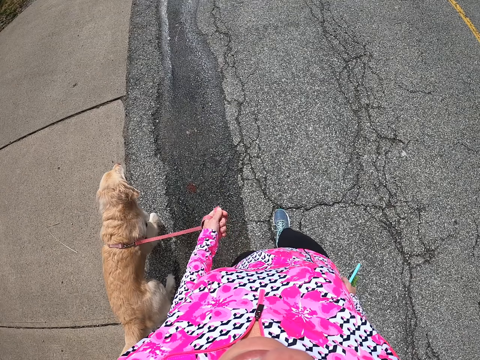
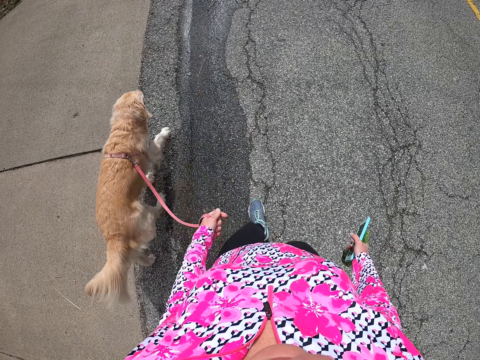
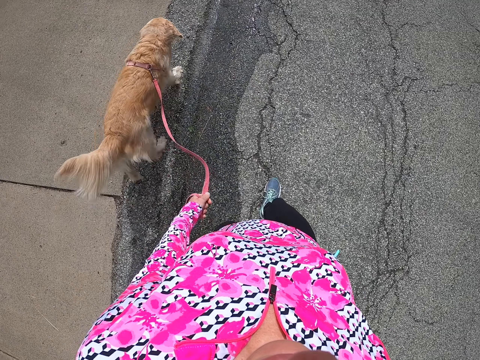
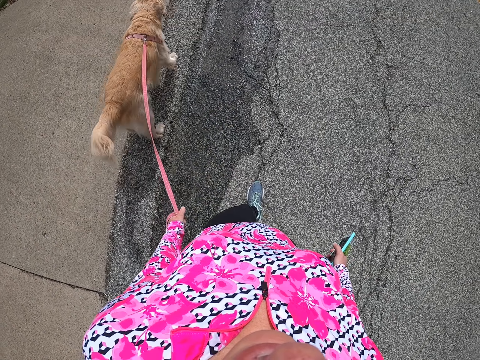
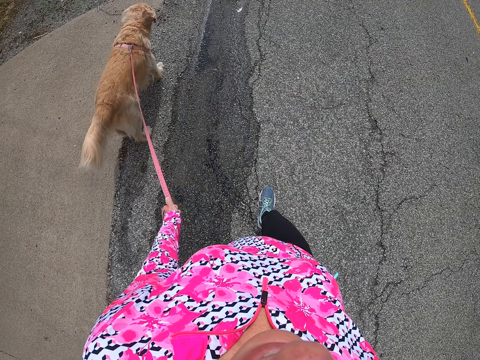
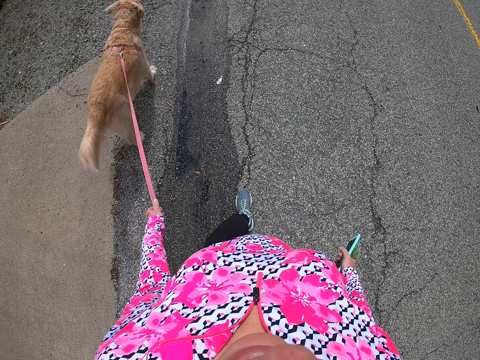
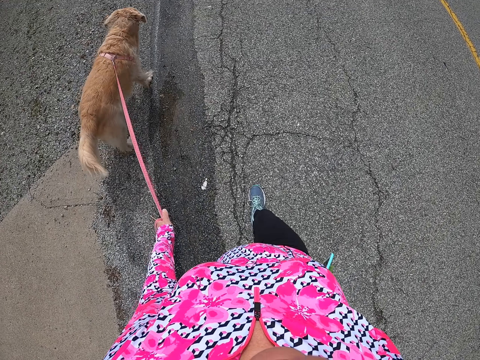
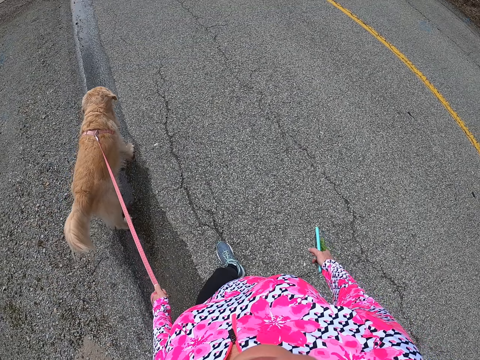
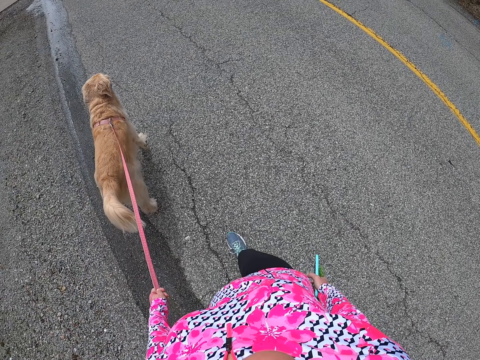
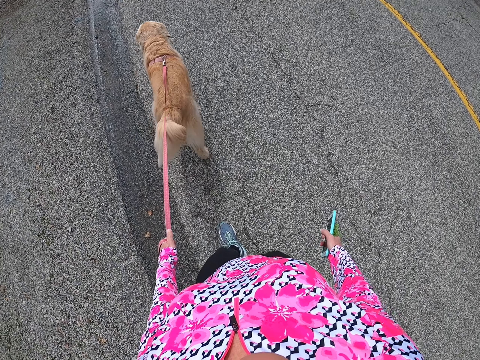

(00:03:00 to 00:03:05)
The camera wearer starts to walk.

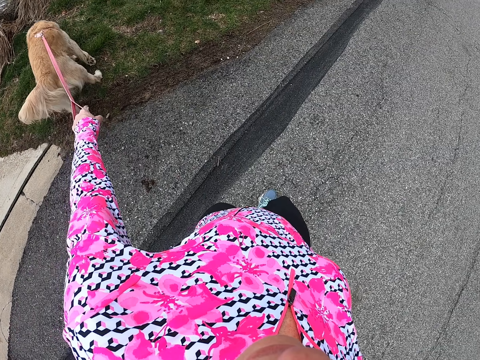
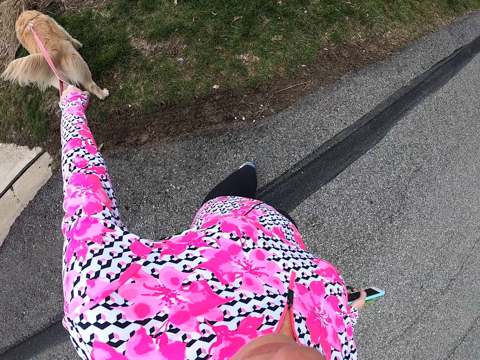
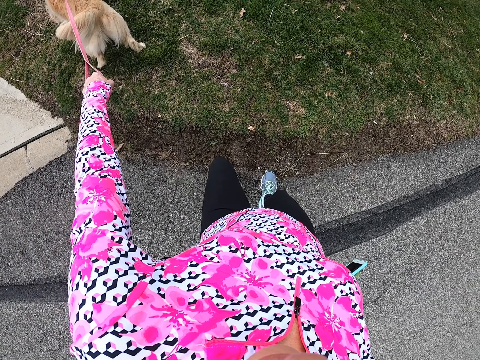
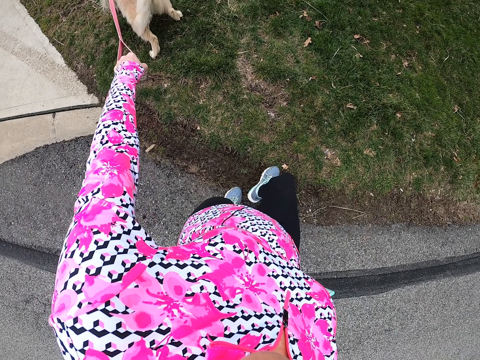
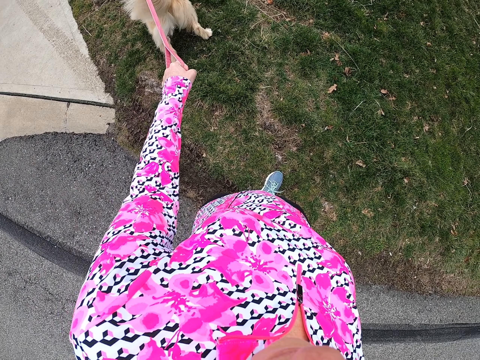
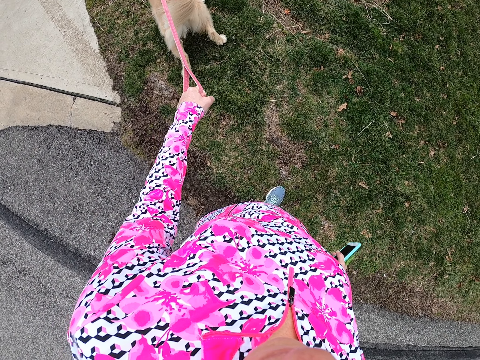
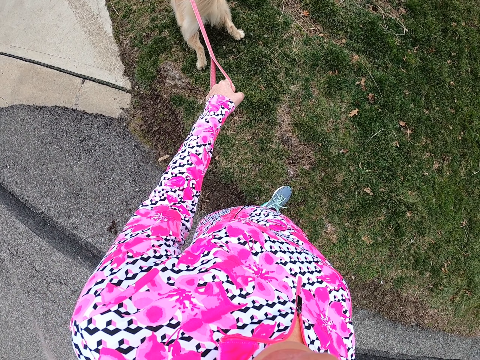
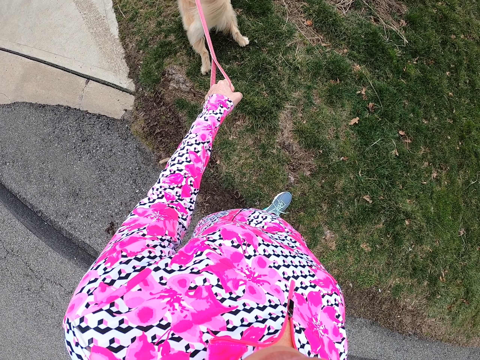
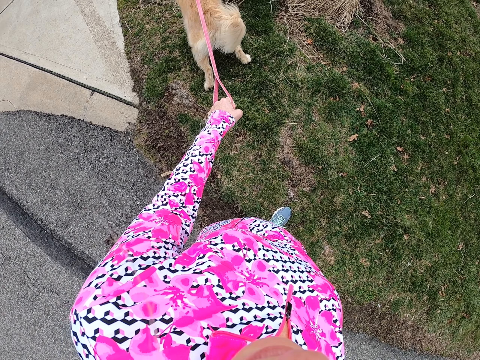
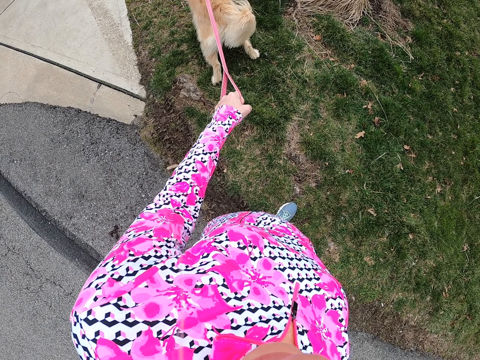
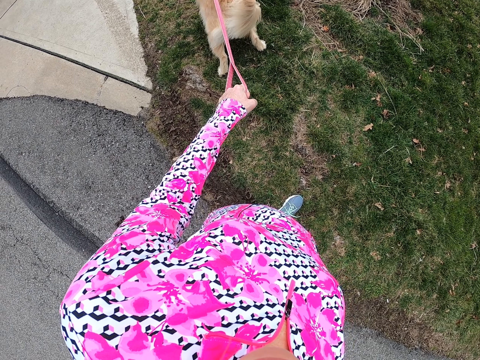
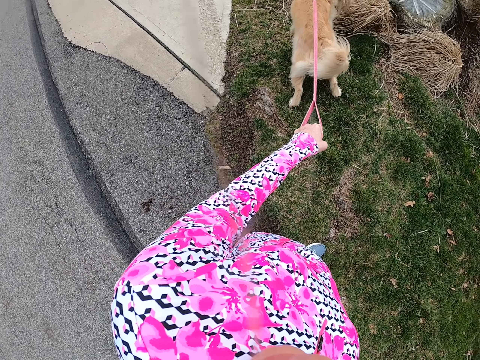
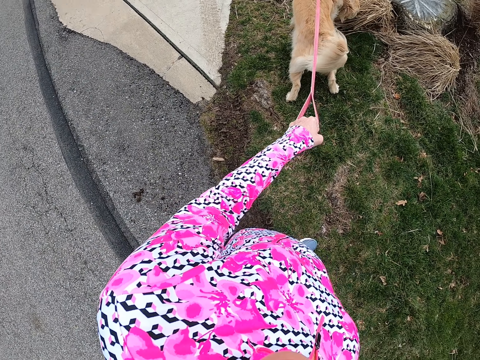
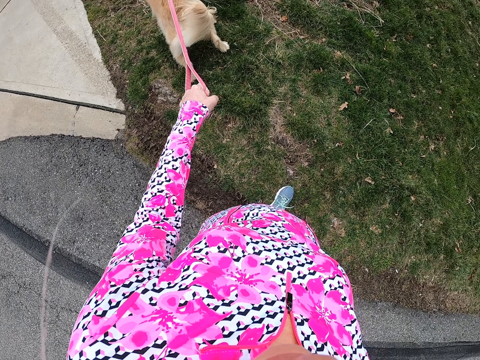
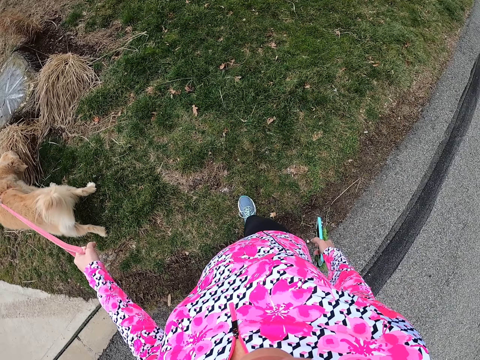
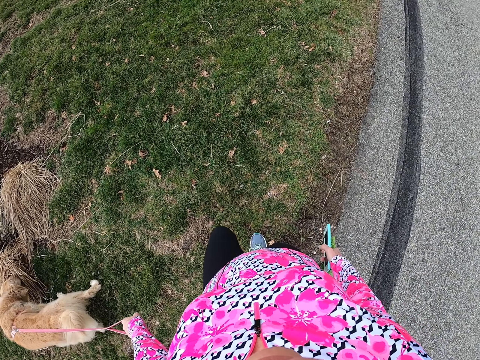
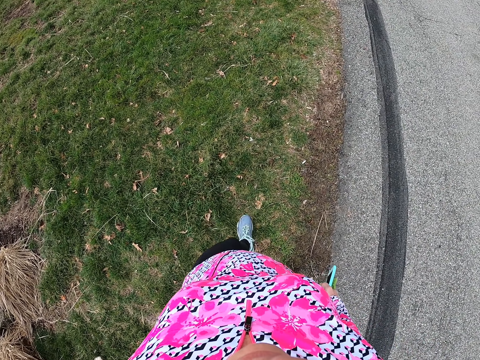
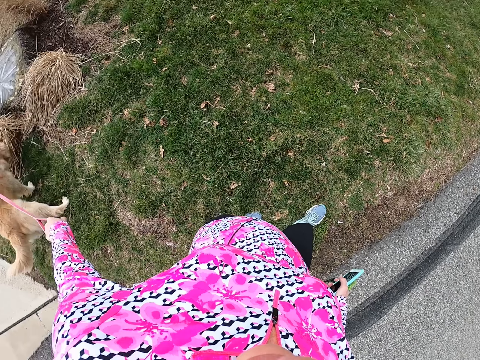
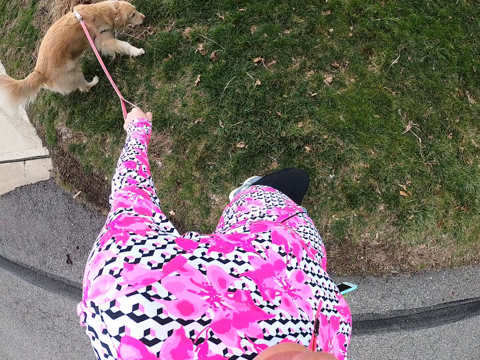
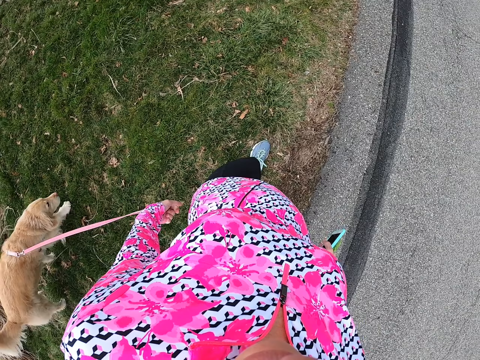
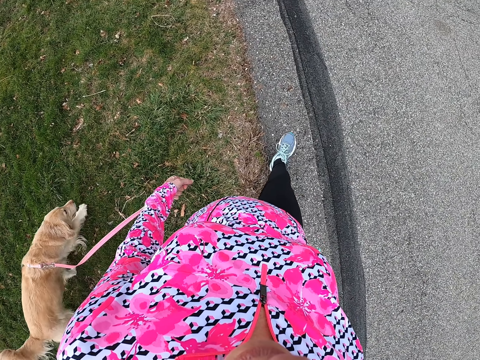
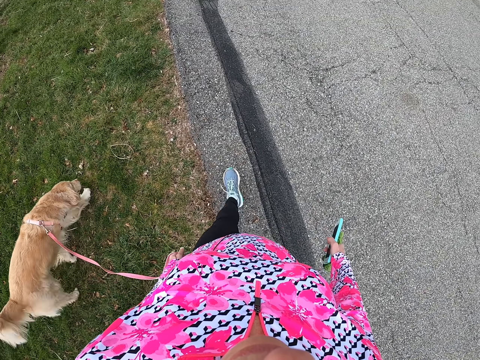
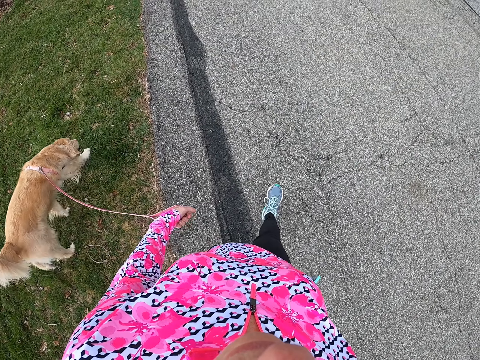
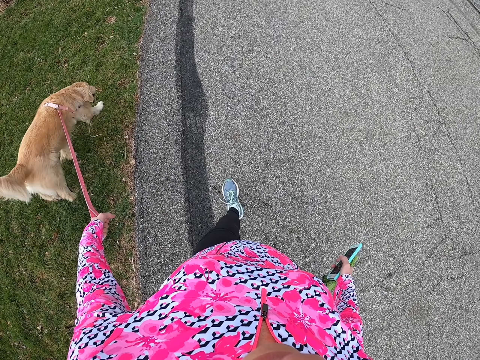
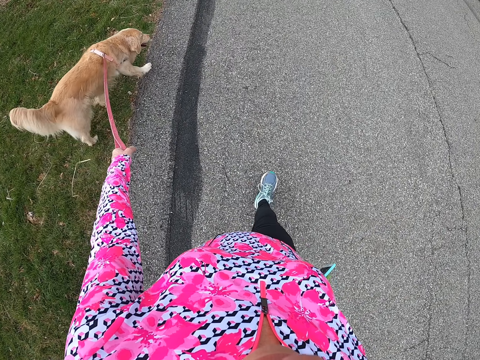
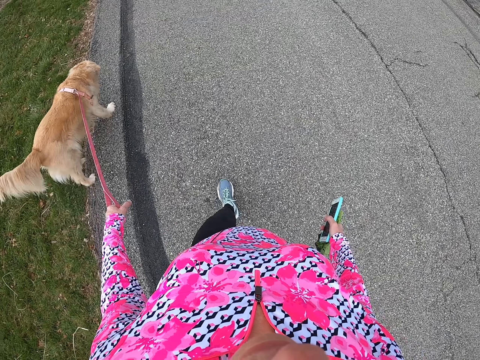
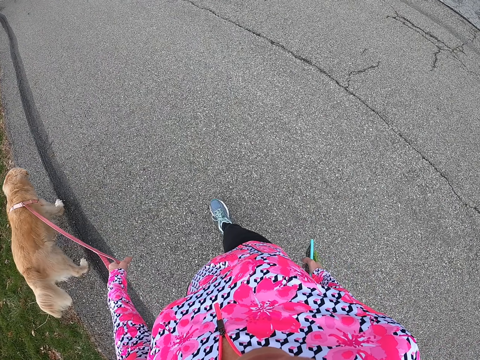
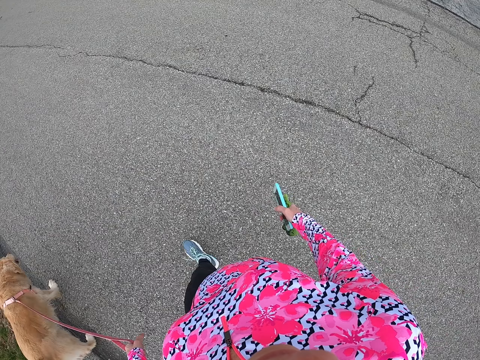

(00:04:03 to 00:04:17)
The camera wearer stops. They start to walk.

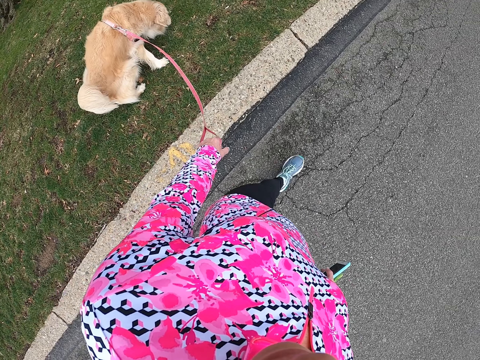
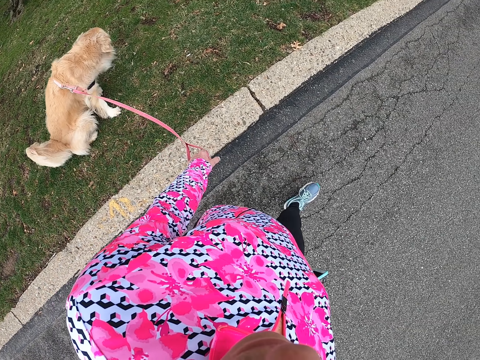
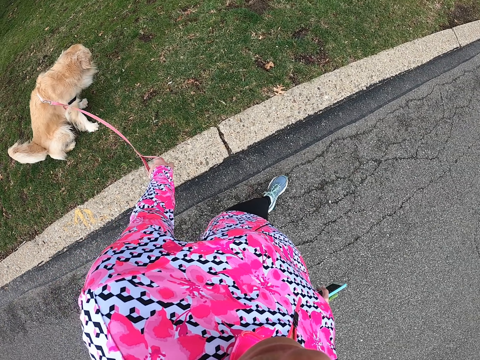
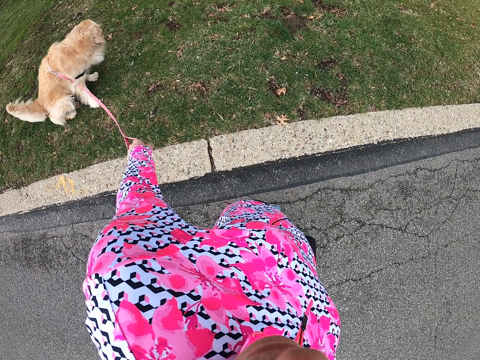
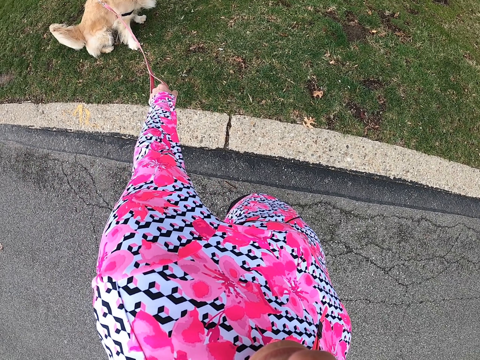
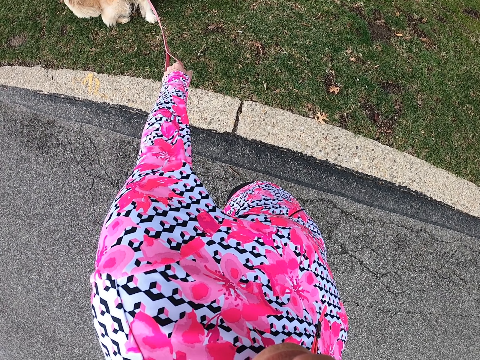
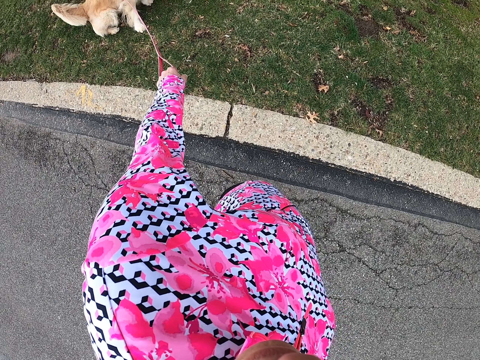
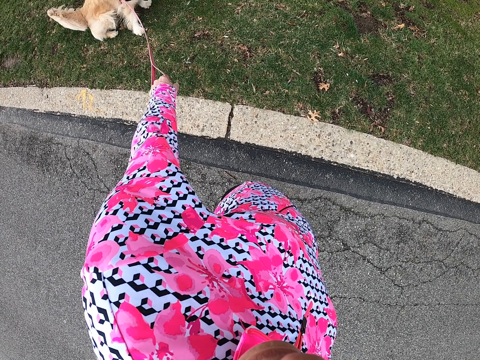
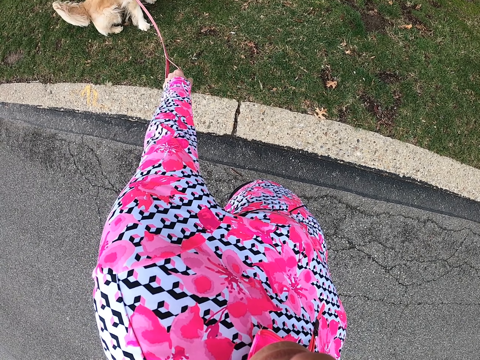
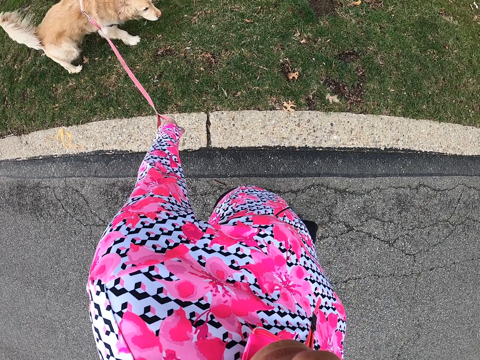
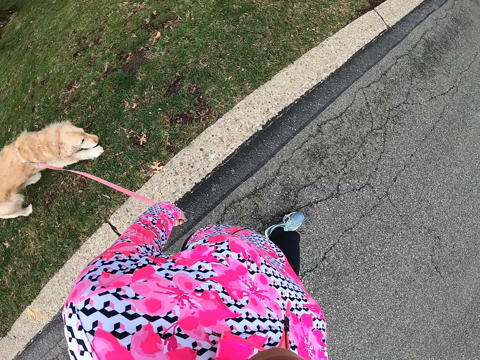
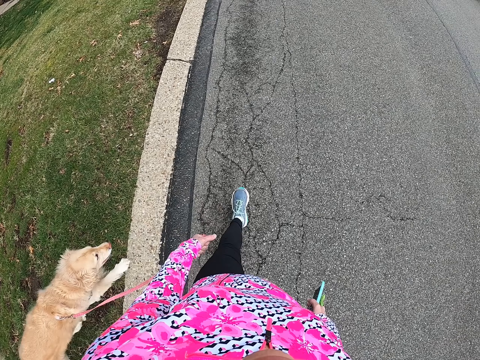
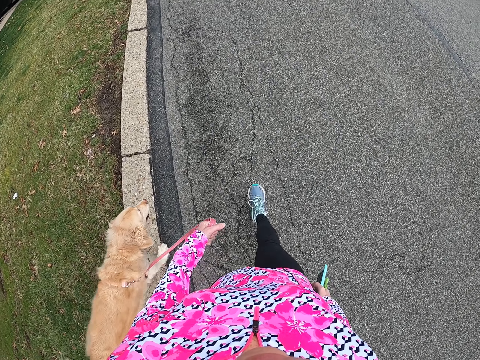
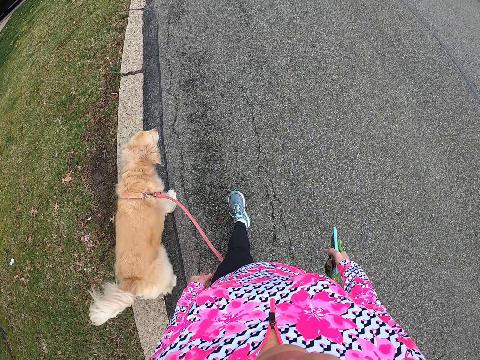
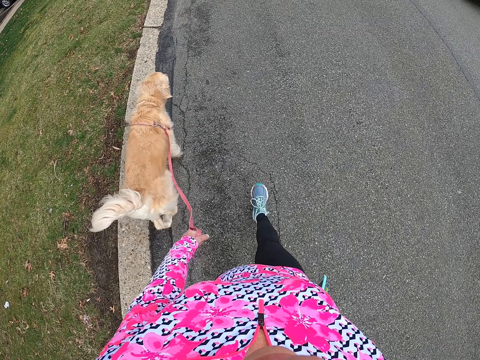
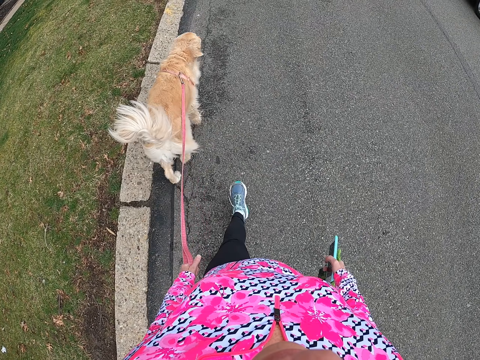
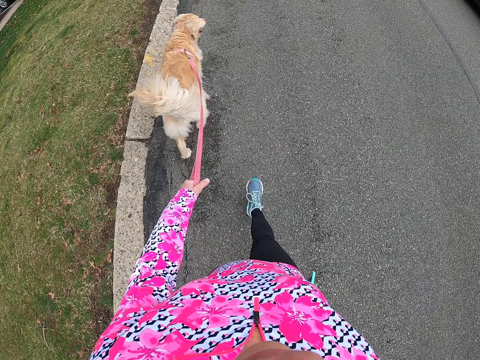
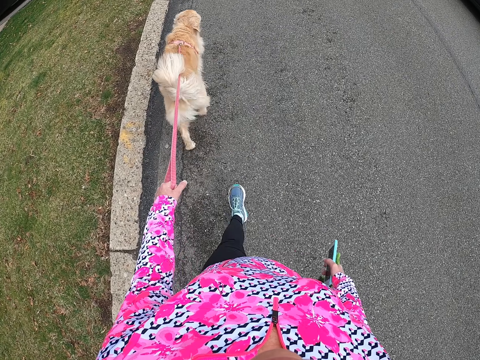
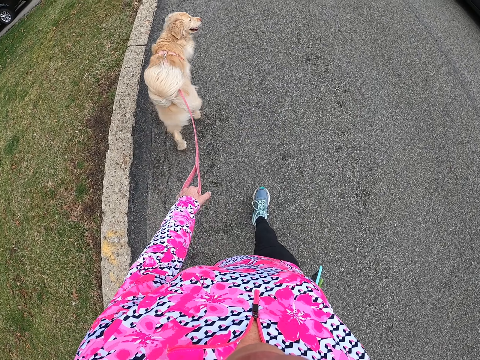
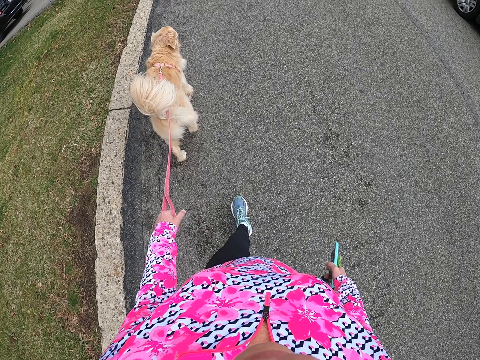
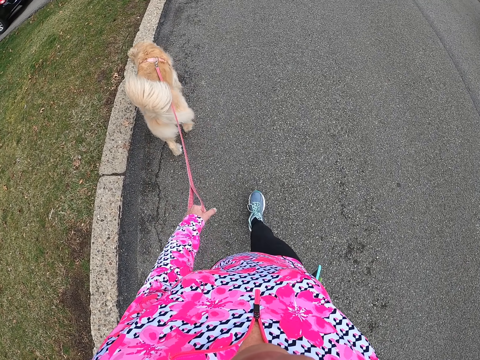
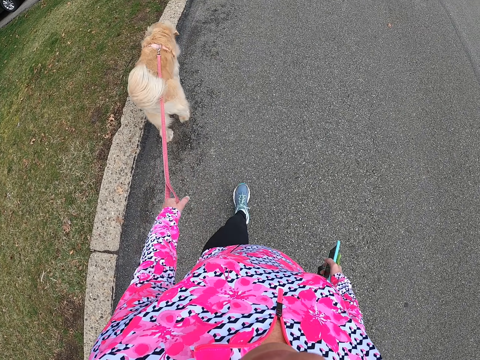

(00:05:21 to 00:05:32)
The camera wearer waits for the dog. They stop. They walk along the road.
